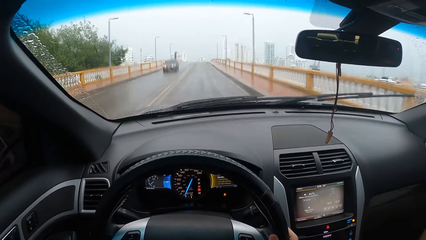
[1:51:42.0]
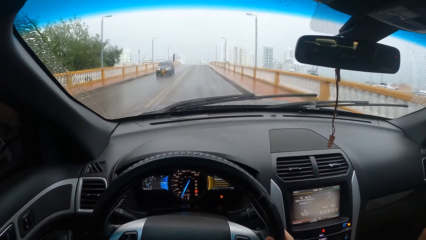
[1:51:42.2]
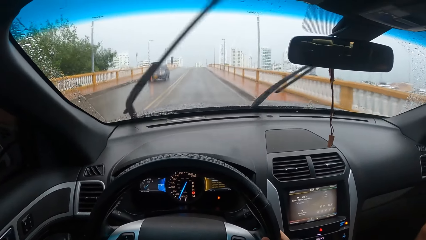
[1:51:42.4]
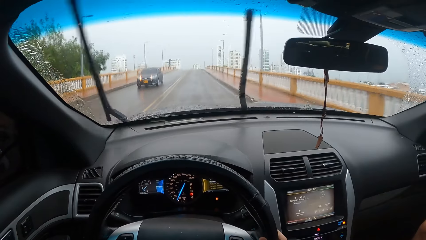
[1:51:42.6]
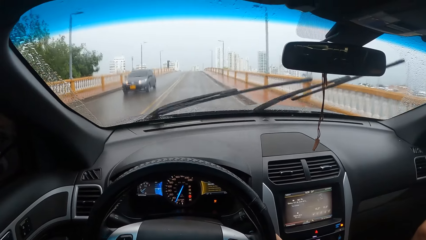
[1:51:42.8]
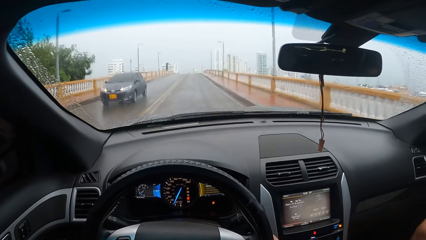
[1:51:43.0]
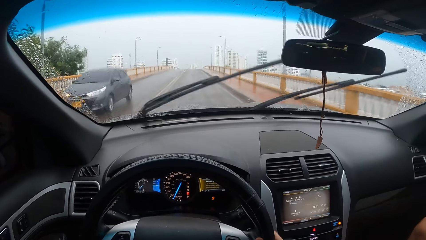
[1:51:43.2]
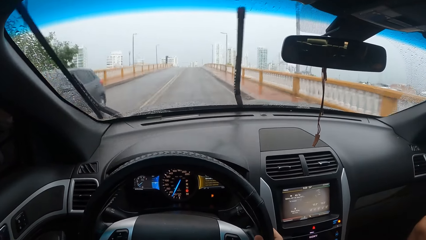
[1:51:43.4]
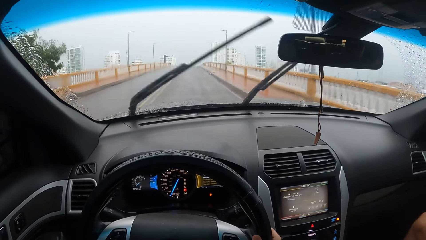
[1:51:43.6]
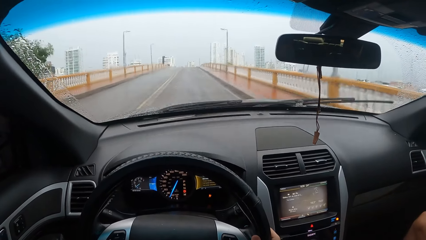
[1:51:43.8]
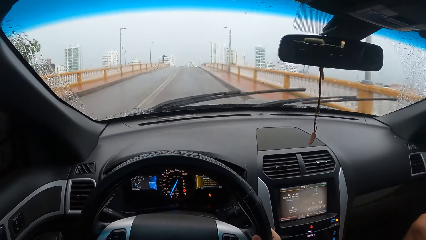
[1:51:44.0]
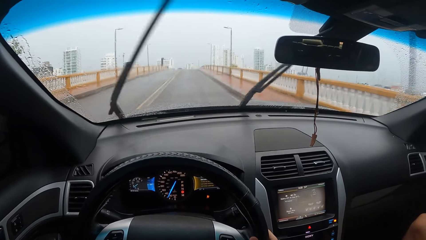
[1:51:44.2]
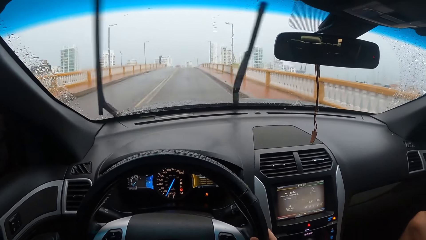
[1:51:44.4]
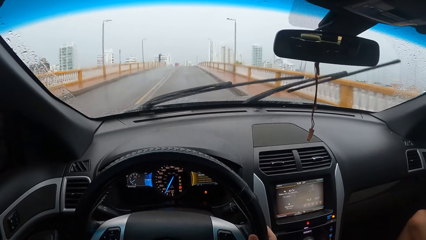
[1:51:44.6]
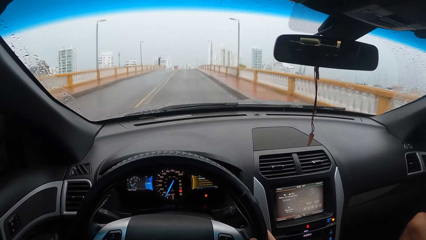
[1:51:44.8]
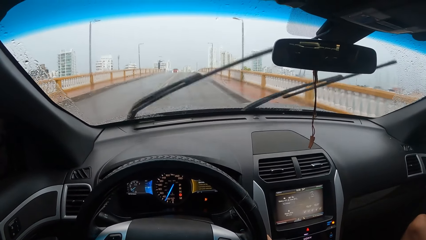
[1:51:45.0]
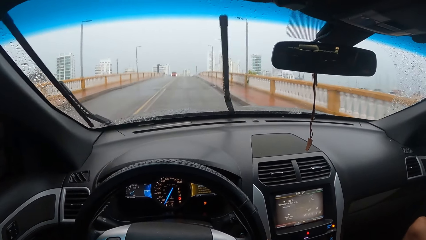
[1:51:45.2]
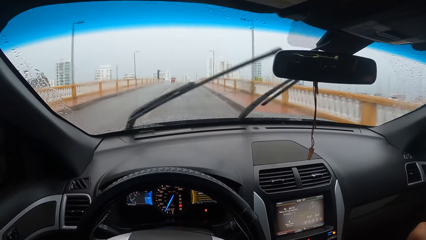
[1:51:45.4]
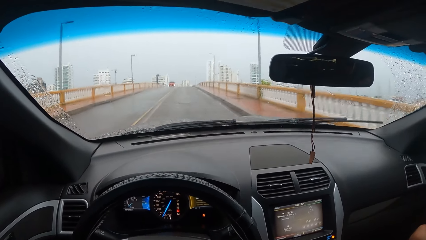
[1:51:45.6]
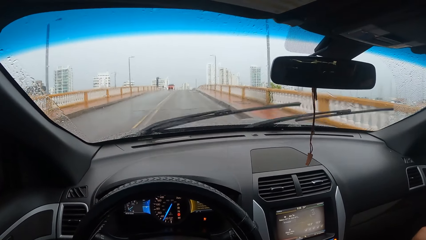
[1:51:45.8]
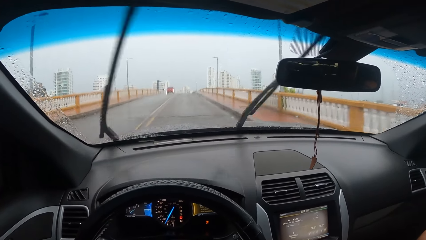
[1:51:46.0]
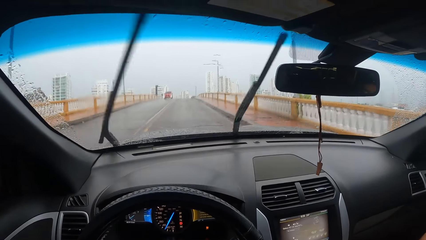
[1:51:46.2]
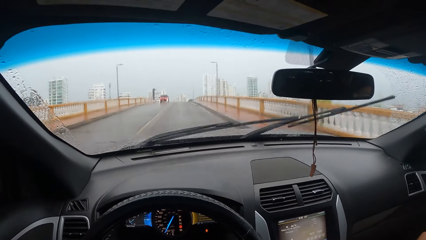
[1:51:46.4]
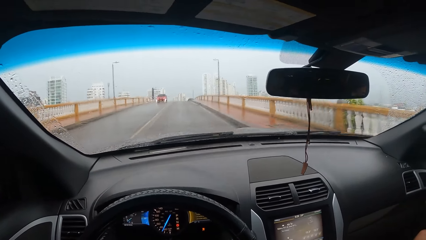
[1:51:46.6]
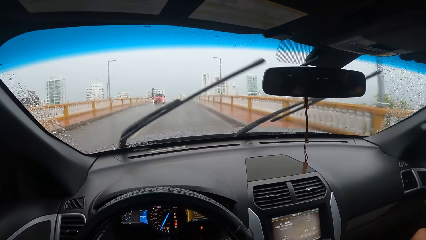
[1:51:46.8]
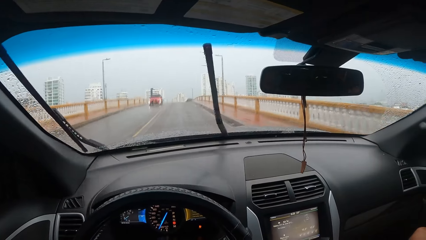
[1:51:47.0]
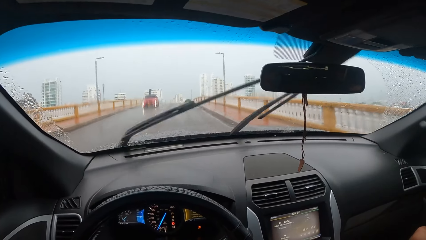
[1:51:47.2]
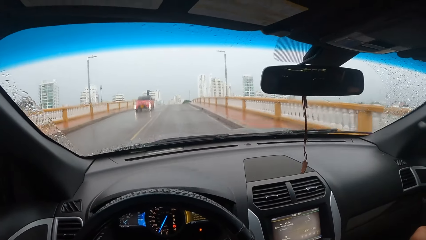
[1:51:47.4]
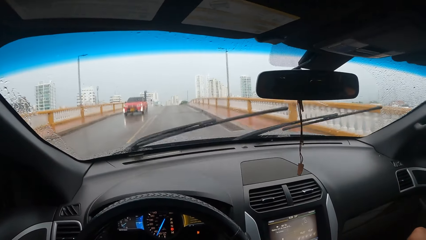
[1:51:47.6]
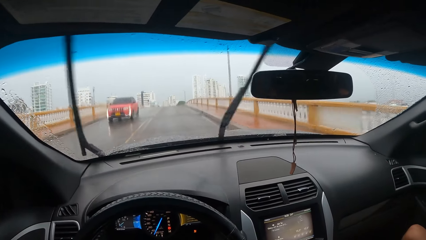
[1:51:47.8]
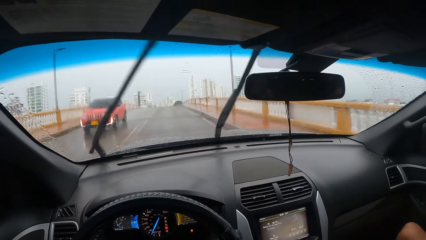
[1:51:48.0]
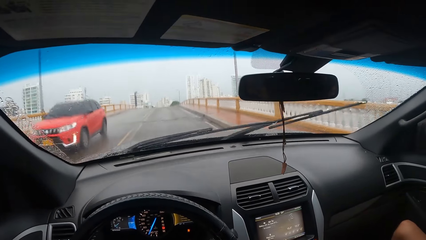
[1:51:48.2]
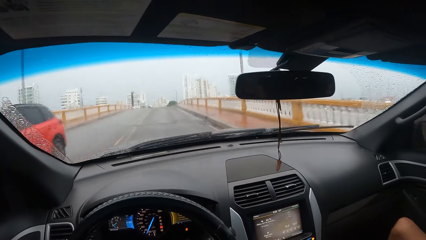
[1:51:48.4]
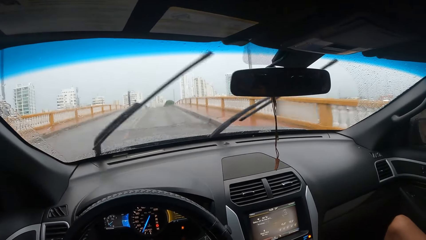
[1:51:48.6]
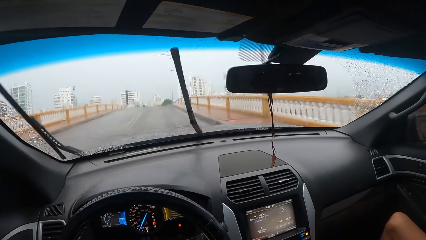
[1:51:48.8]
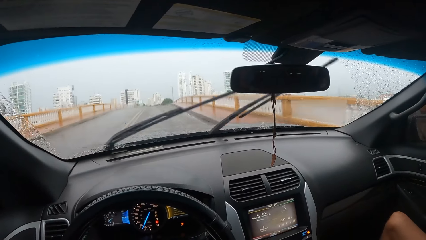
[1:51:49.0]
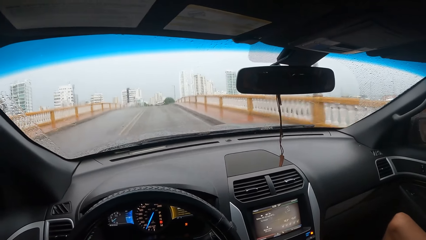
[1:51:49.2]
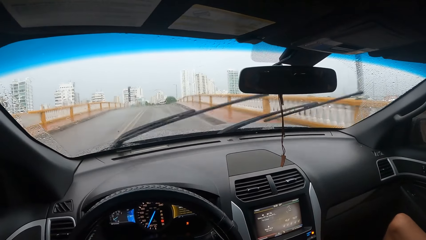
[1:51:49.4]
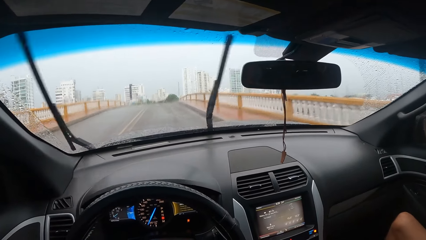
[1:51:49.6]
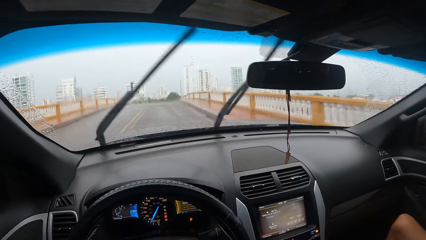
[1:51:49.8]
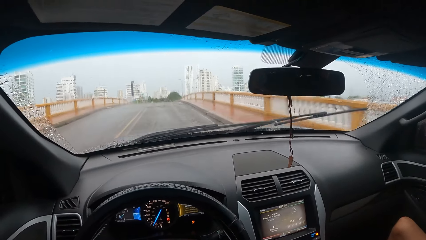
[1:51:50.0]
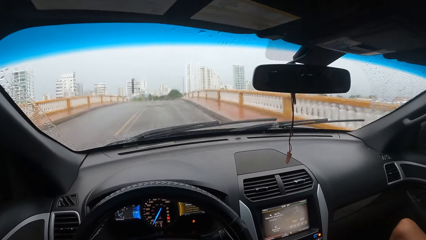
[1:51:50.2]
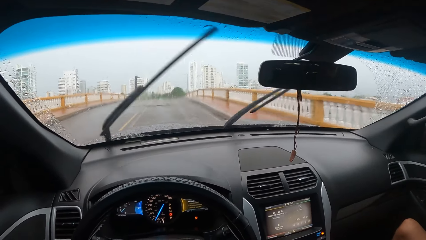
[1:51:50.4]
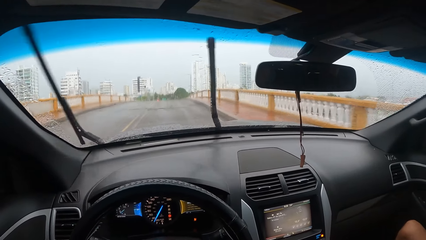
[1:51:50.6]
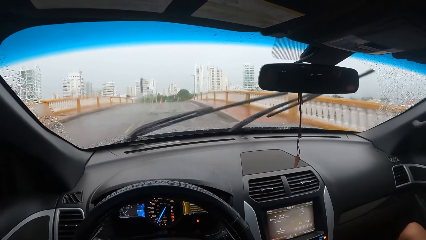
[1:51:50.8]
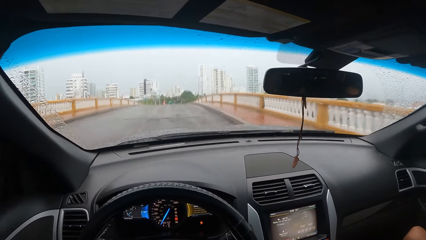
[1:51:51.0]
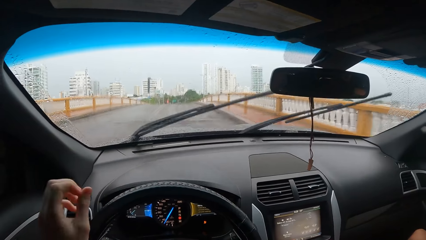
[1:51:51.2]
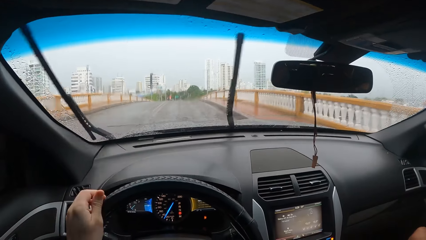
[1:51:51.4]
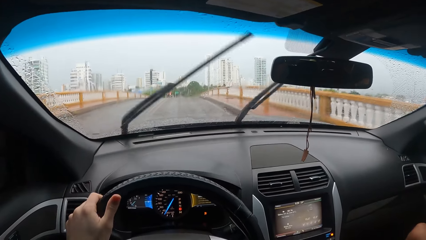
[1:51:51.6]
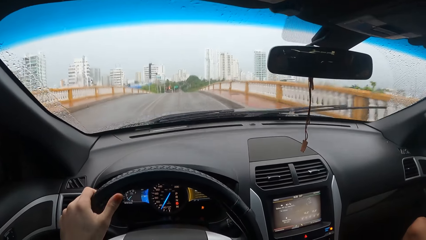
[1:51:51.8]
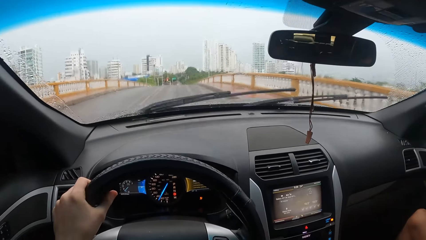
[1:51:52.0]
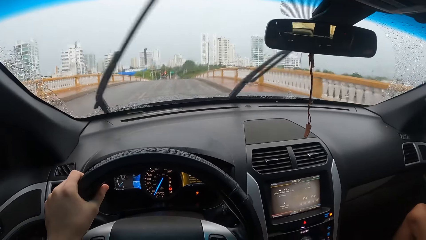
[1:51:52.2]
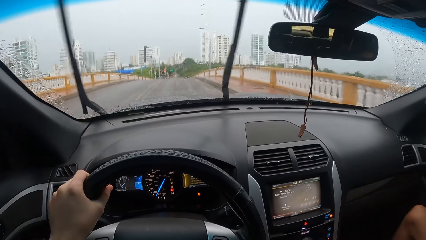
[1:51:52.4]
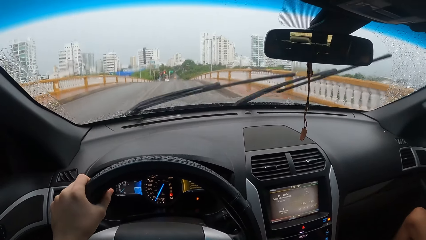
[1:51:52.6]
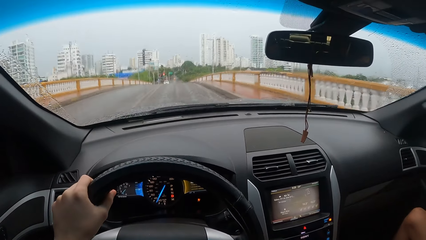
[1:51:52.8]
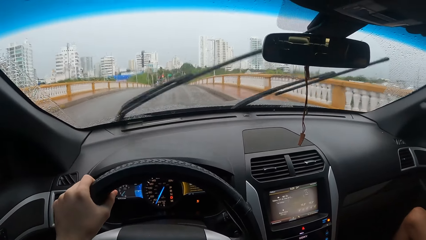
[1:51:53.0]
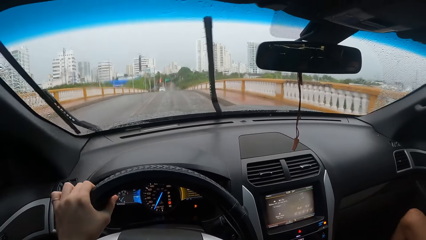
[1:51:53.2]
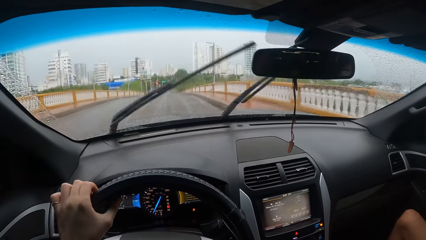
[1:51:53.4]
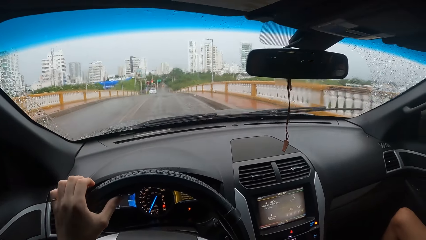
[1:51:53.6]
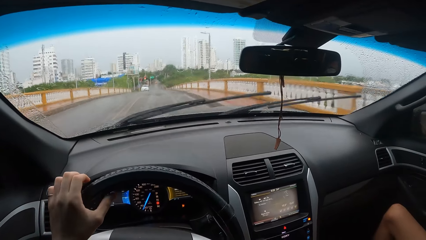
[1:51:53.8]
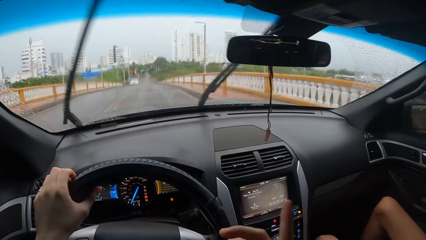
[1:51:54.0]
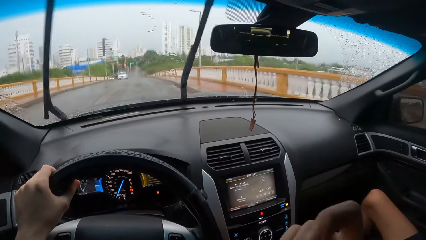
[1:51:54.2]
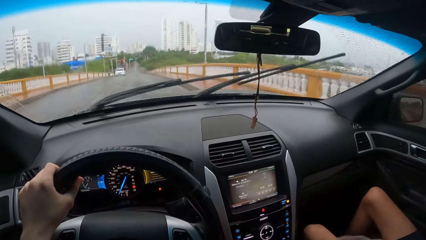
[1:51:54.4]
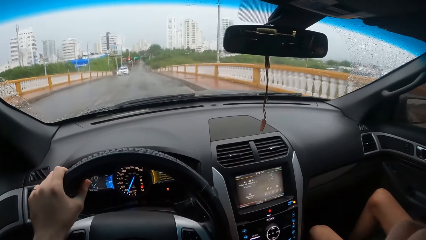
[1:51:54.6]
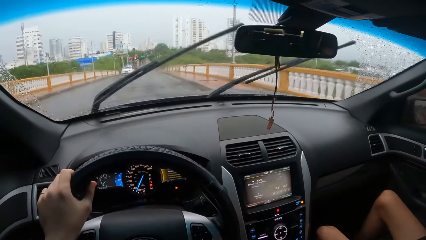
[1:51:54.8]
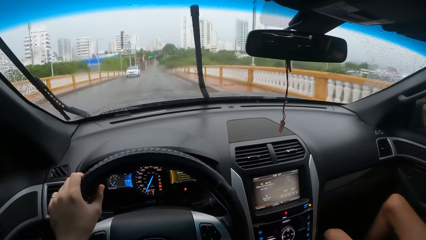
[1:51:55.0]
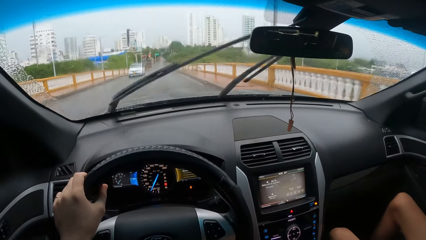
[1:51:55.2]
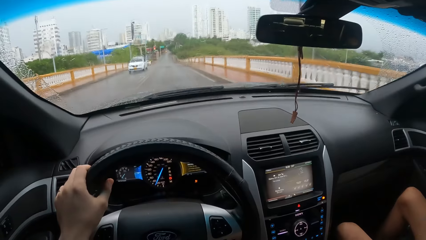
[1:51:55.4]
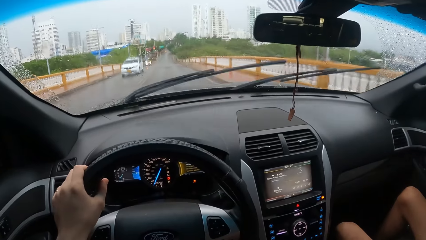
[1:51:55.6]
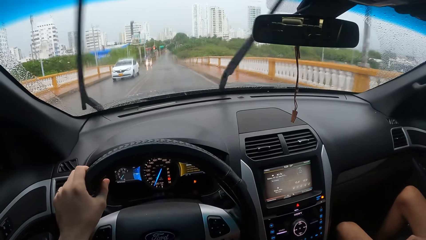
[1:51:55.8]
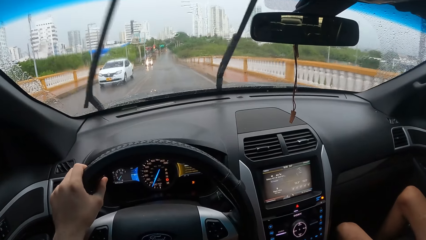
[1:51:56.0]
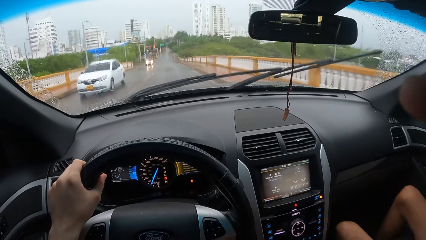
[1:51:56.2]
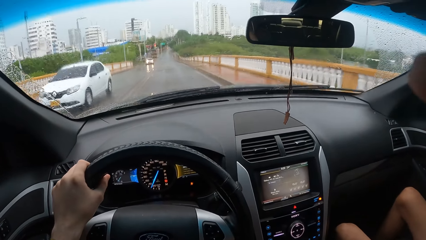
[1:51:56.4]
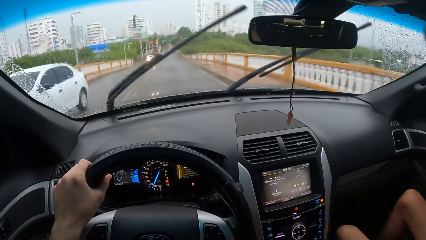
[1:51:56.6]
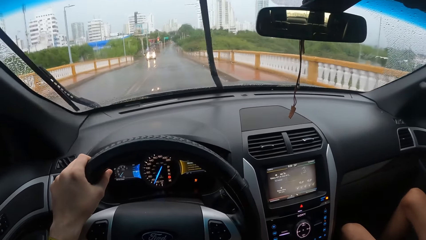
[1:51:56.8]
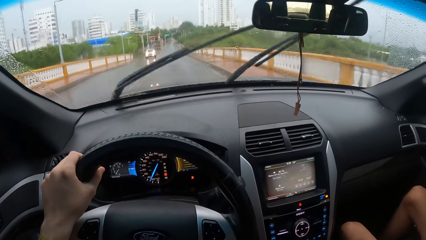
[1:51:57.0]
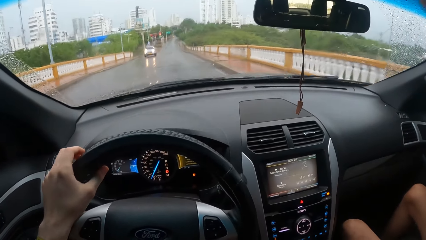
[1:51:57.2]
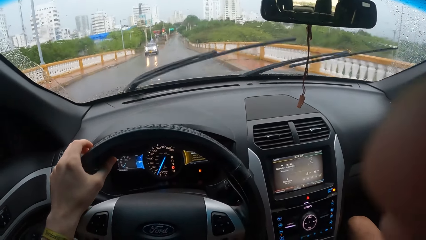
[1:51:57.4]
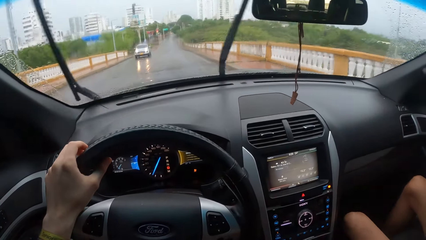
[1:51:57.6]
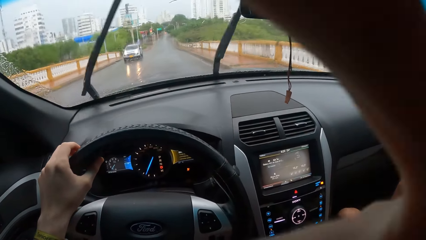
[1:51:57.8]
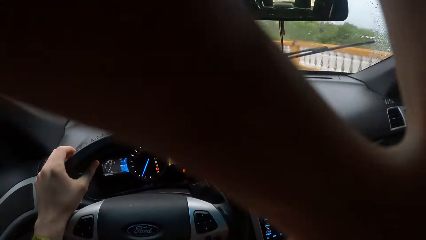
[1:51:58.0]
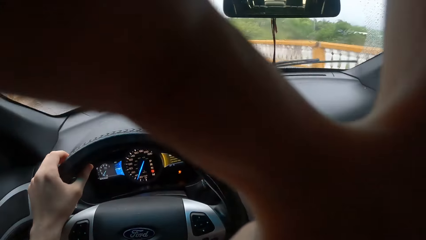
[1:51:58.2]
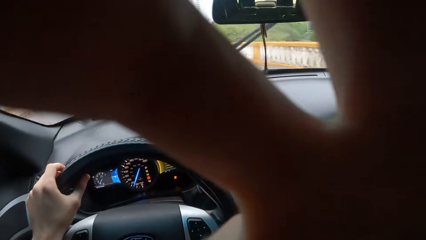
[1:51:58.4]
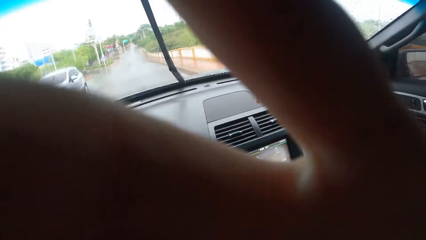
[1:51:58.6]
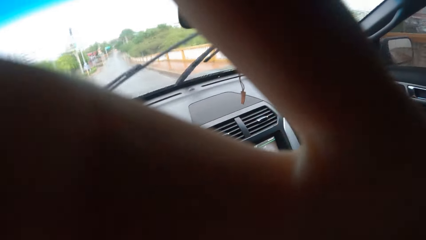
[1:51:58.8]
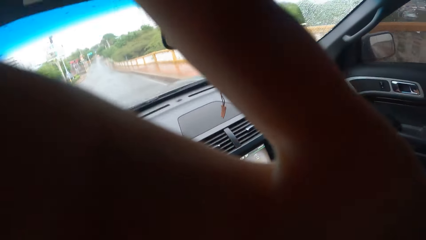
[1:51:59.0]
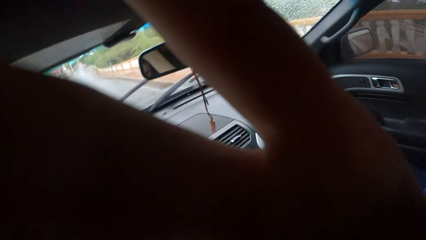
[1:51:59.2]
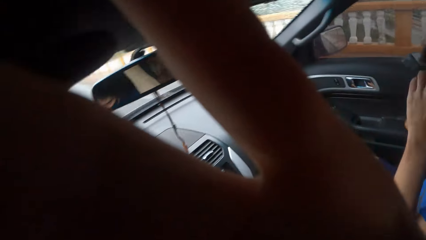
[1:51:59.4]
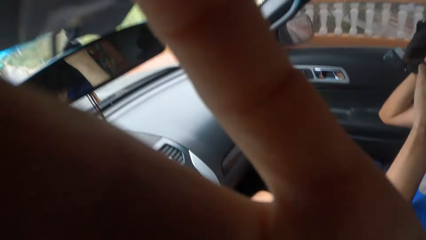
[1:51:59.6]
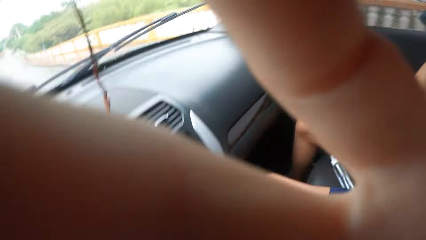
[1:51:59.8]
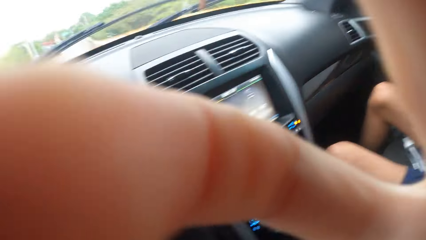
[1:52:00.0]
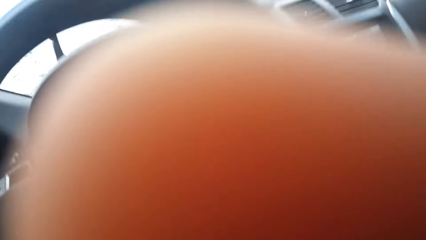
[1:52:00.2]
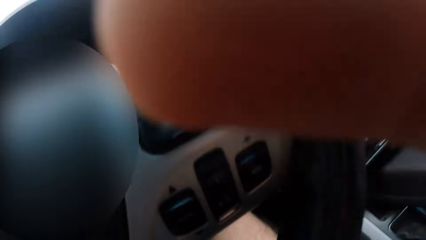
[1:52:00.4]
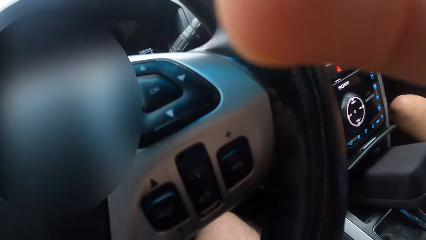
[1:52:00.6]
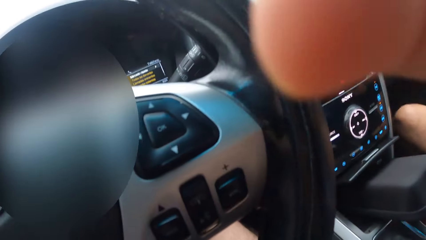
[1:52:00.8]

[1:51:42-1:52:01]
The camera wearer holds a steering wheel with the left hand. They move the right hand. They hold a camera and adjust the camera.
